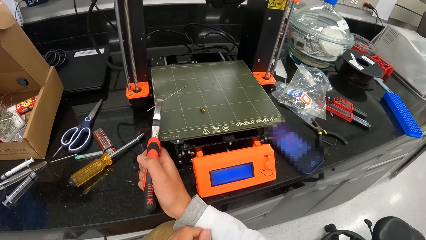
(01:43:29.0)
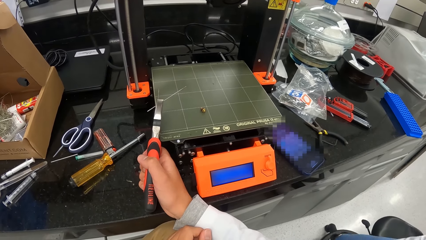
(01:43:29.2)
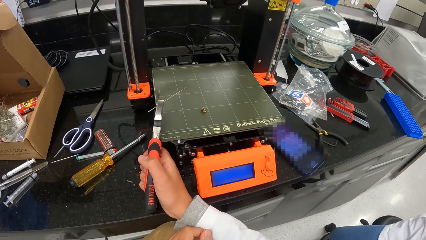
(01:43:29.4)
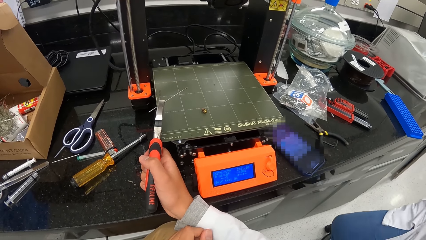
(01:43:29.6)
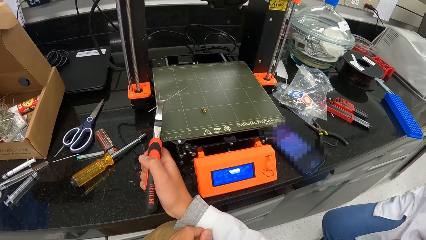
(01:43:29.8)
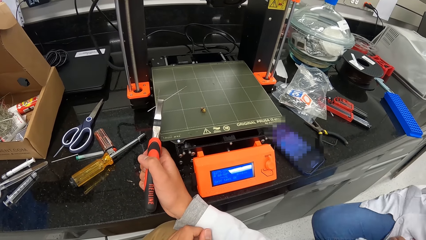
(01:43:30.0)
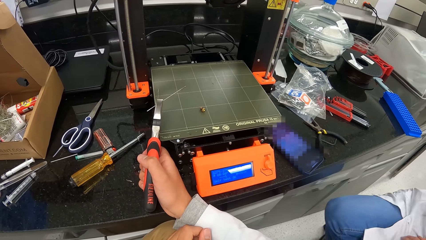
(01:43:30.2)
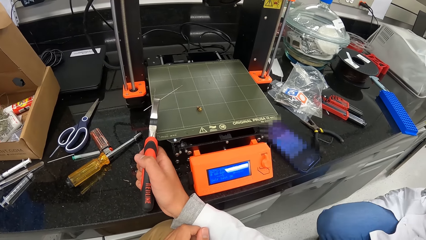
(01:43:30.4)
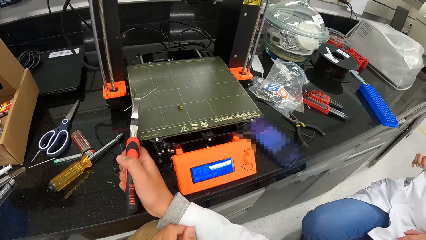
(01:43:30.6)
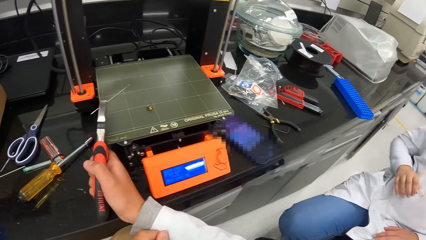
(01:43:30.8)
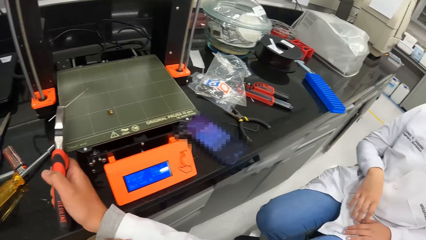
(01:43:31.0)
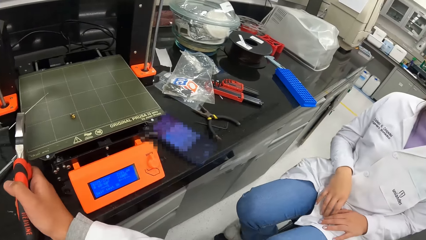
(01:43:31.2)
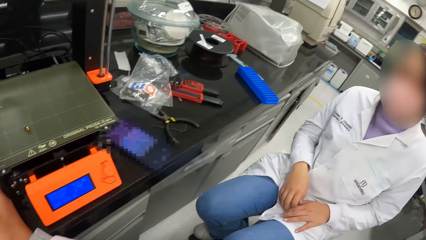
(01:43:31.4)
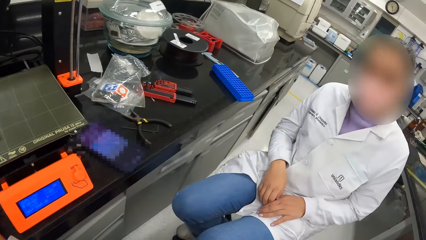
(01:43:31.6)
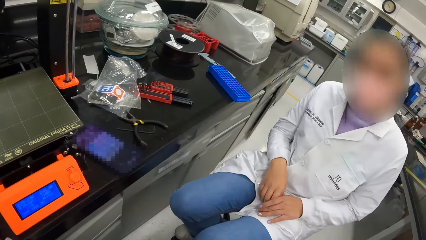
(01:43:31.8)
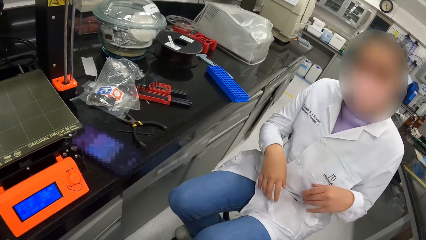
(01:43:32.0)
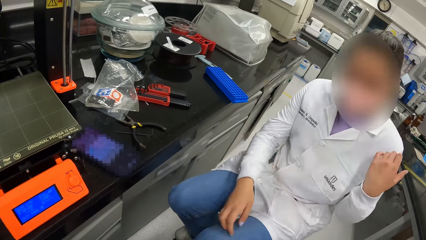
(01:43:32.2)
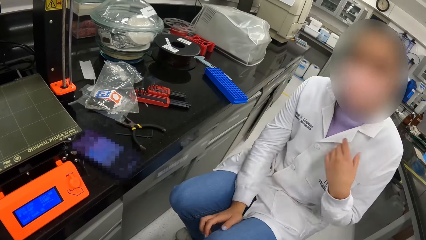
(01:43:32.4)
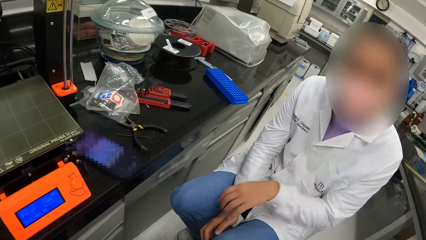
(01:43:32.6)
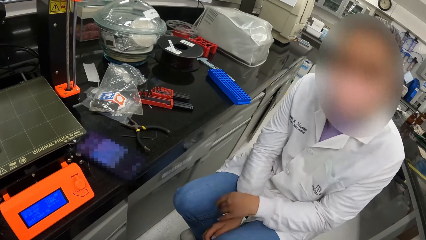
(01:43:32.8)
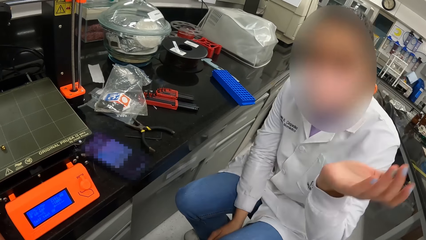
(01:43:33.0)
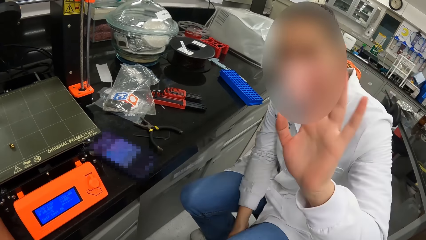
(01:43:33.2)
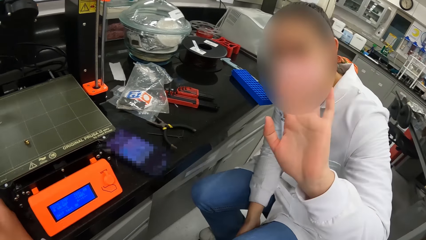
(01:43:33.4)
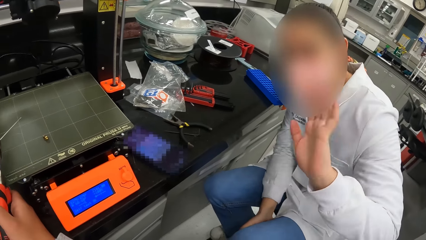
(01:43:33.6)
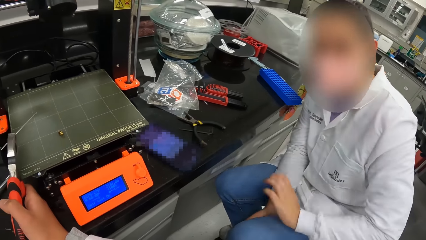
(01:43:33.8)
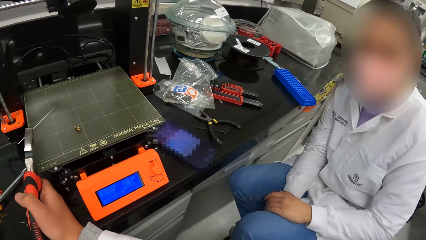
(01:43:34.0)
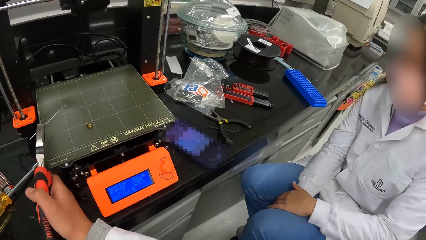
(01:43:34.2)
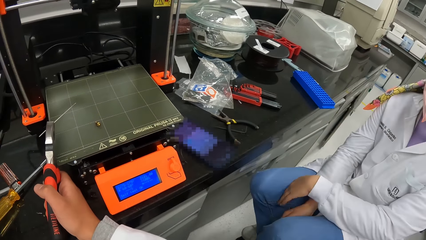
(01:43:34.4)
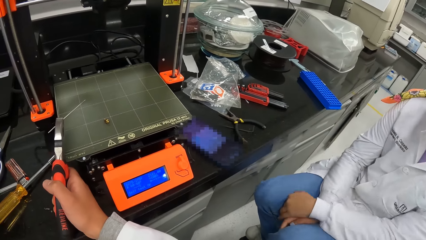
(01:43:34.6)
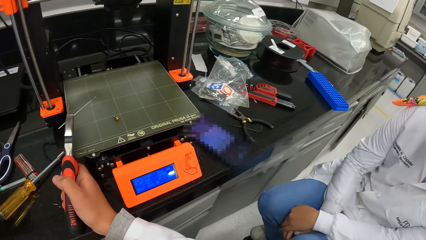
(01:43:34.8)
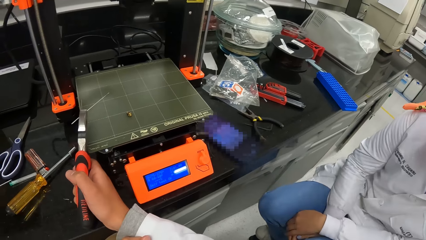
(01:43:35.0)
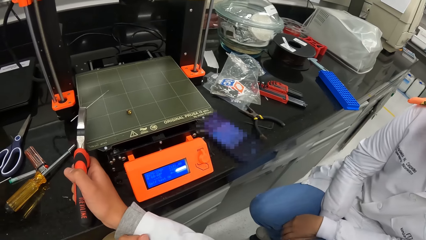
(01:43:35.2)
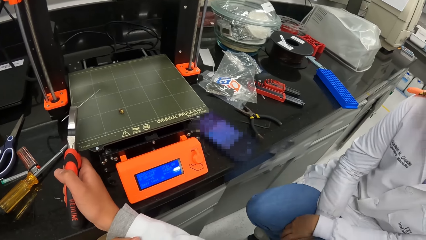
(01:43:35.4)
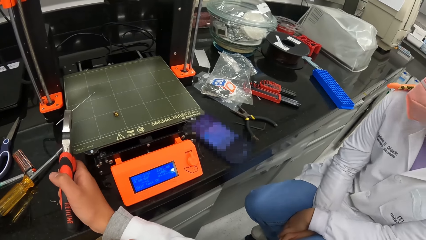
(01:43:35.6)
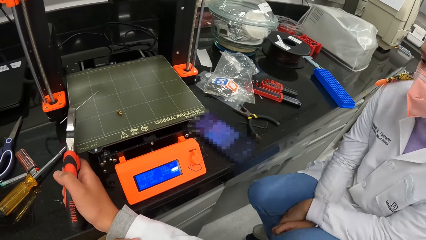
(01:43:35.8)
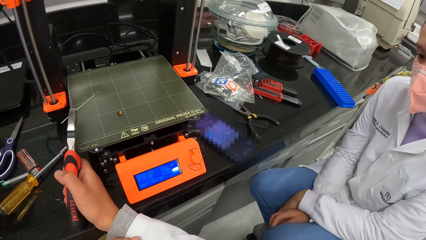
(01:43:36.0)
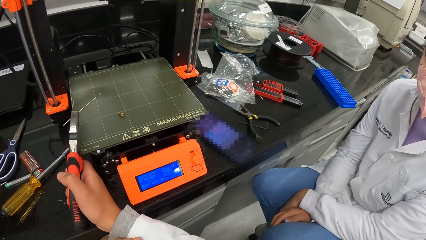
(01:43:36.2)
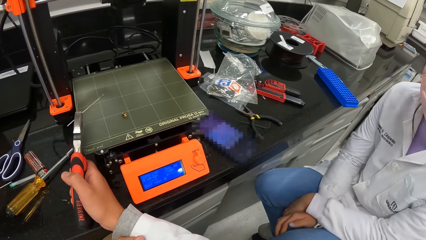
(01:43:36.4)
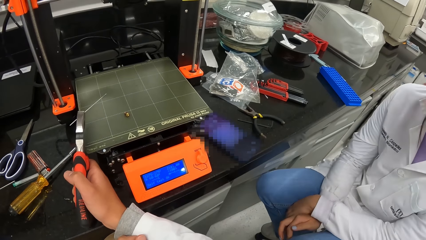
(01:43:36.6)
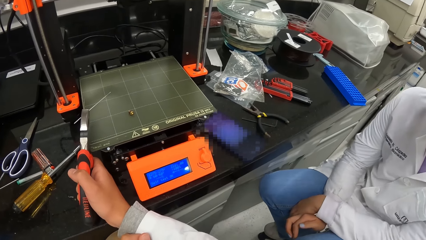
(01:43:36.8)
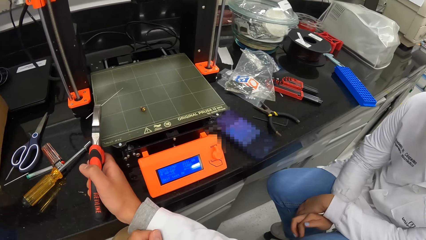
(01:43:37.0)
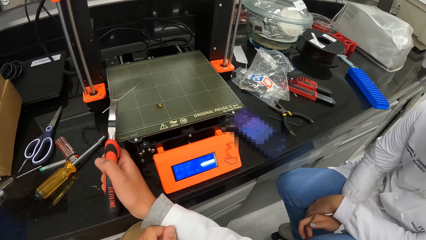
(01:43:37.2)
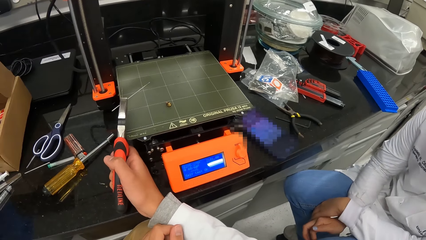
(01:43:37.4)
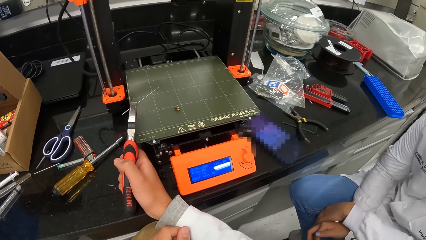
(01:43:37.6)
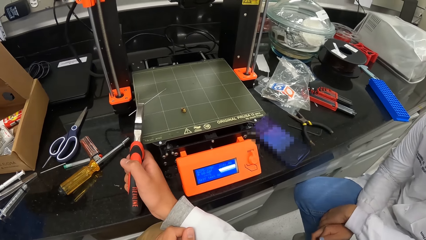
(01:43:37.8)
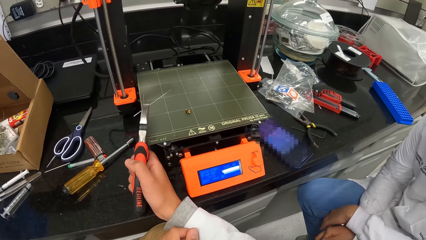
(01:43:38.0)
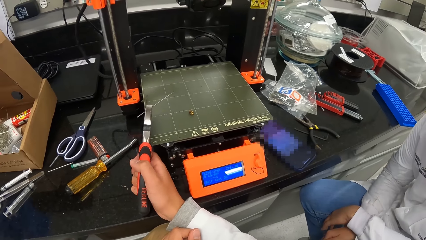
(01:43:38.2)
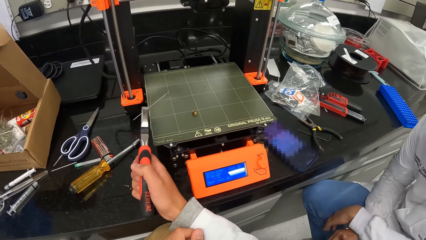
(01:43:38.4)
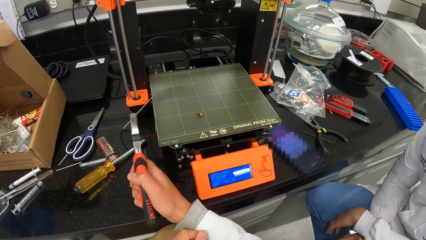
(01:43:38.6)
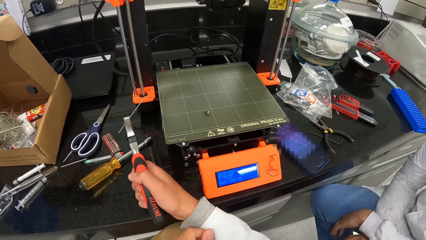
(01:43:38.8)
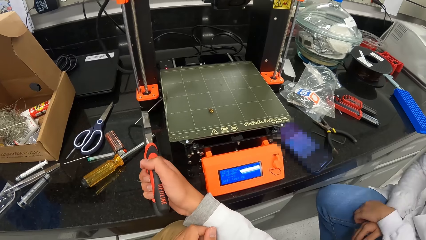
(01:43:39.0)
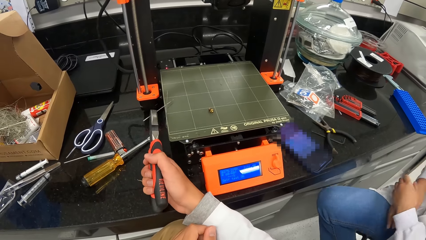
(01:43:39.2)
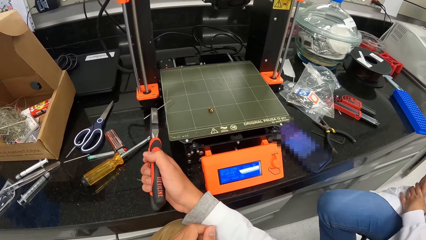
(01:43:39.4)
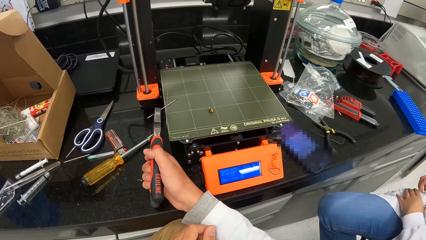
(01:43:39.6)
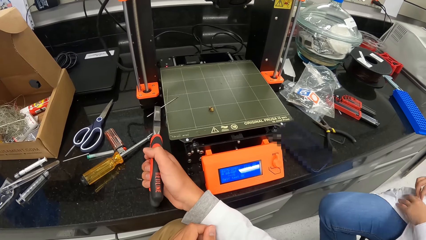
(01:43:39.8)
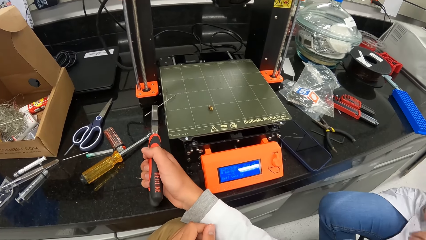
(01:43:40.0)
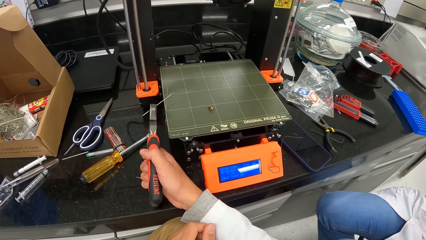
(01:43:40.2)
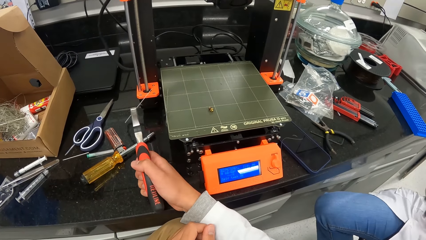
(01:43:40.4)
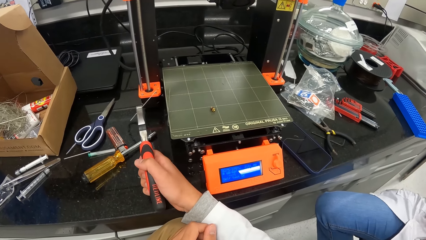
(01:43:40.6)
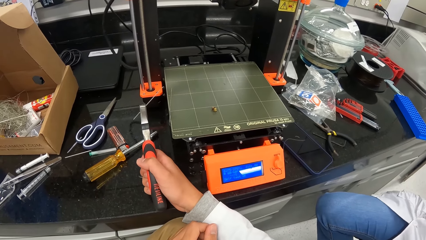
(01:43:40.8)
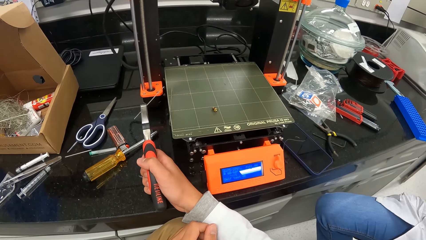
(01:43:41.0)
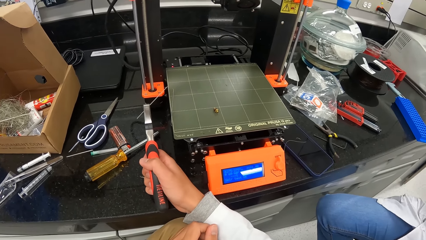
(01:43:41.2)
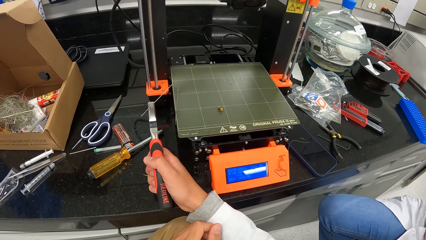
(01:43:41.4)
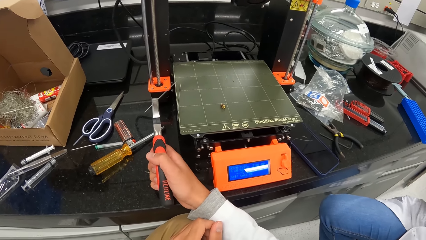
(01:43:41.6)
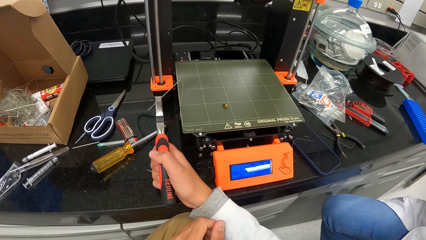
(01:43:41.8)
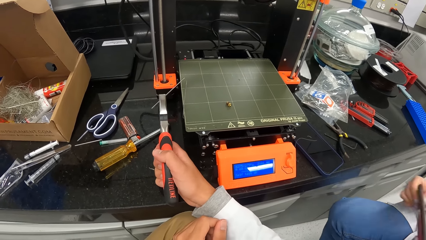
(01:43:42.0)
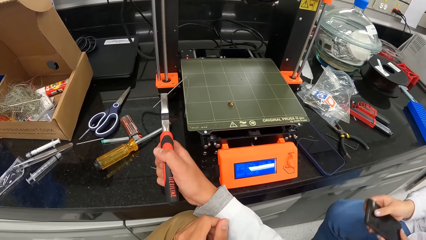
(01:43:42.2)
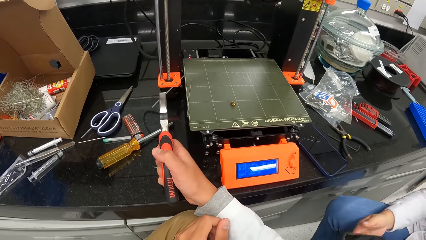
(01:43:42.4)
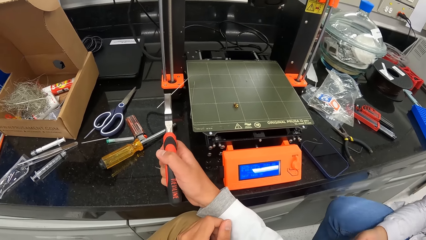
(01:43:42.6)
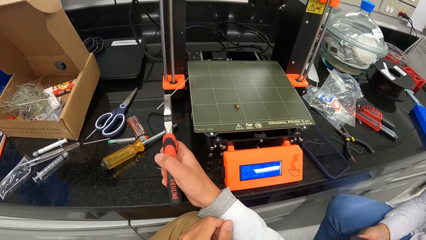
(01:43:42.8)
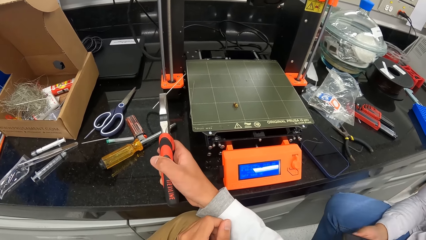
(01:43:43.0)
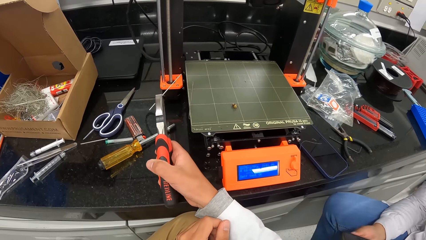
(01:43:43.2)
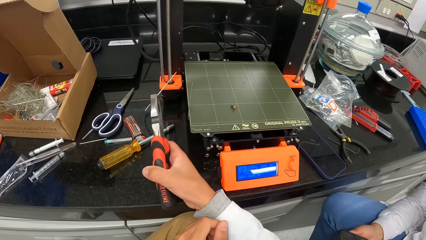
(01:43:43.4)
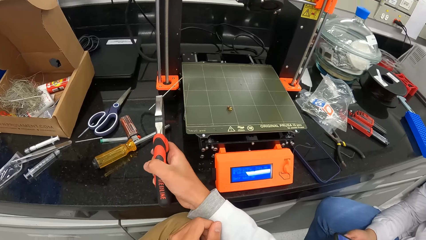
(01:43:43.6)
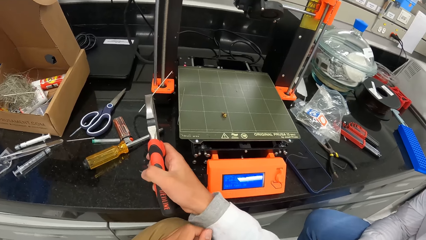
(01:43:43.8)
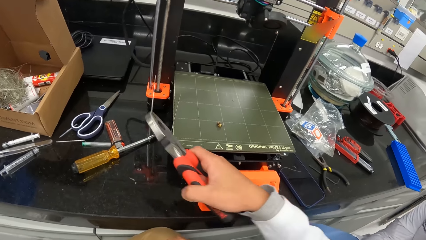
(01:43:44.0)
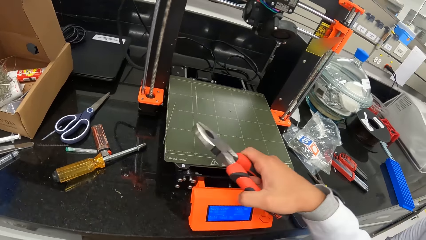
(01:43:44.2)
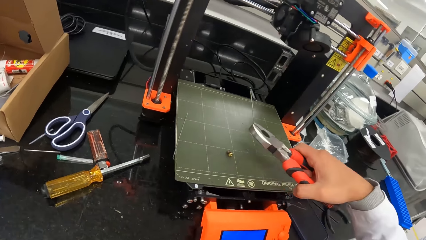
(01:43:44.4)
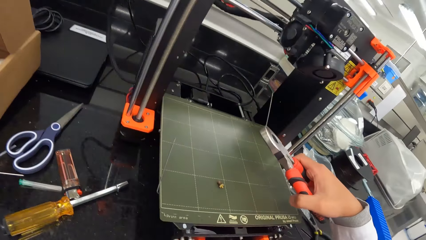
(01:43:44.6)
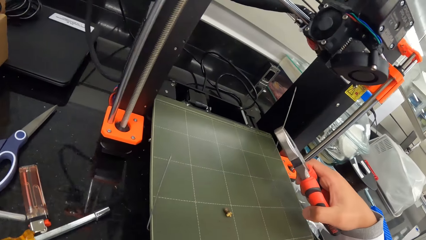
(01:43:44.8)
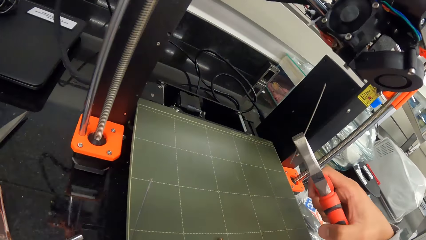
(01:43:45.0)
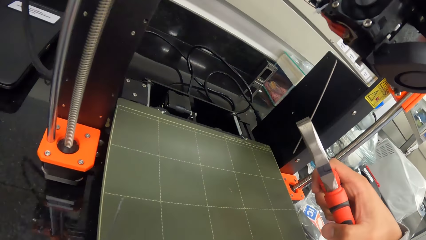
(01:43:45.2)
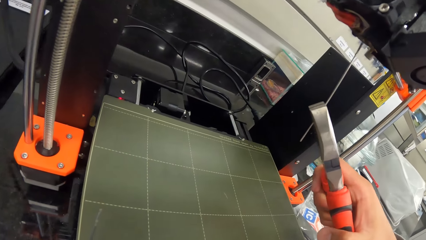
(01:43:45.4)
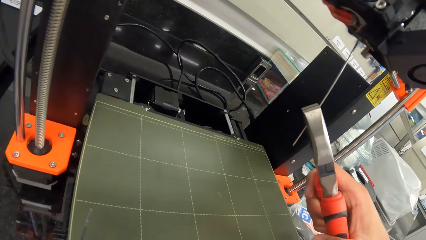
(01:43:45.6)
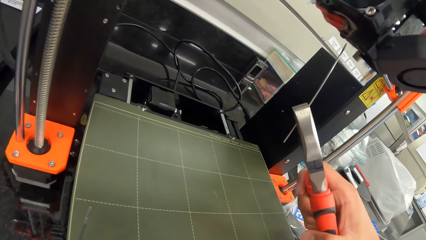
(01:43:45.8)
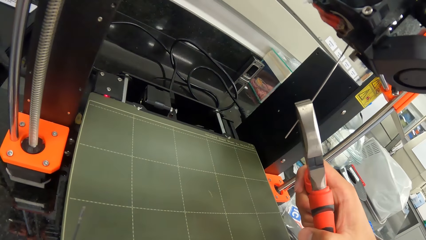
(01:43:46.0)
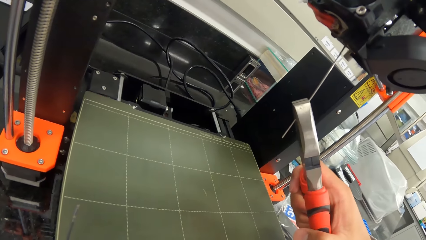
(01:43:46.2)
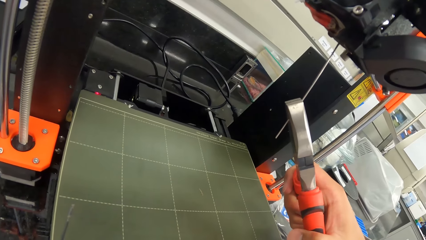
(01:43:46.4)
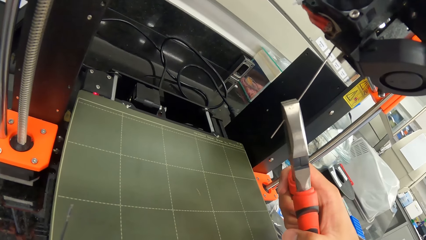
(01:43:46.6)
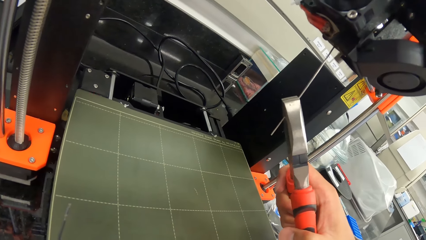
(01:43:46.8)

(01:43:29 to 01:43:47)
The camera wearer interacts with a lady. He holds a pin with the pair of pliers in his right hand.
